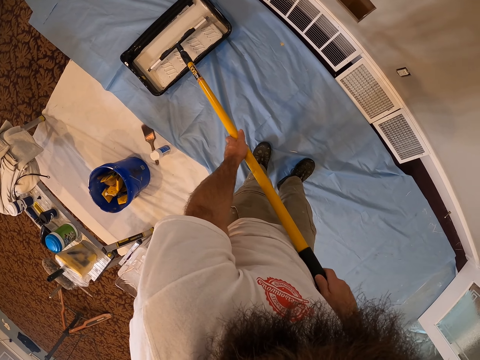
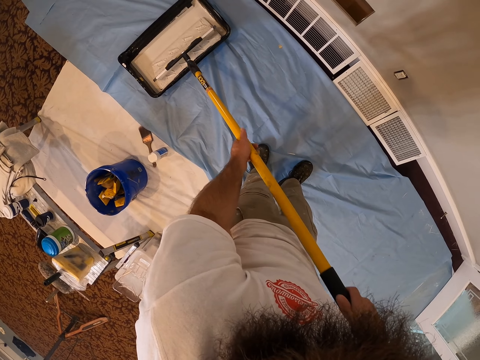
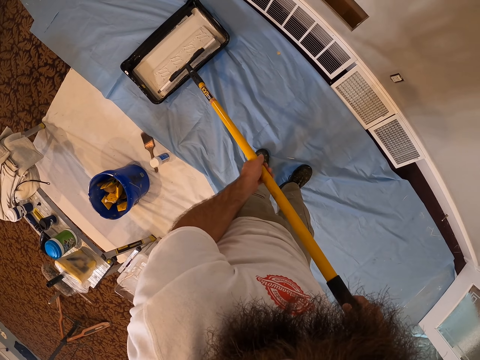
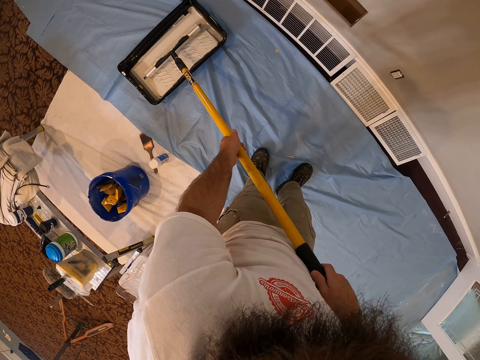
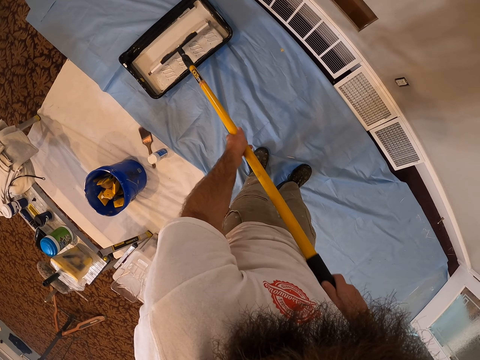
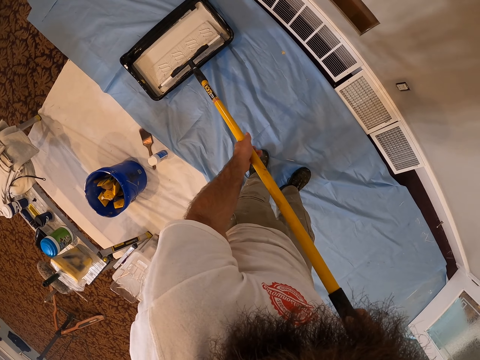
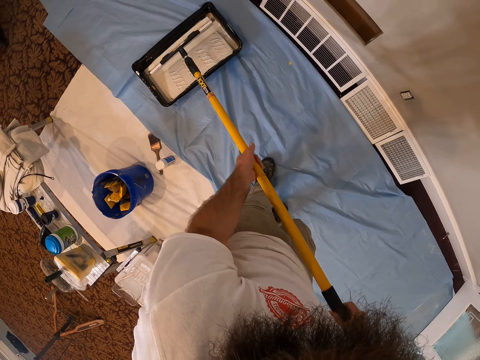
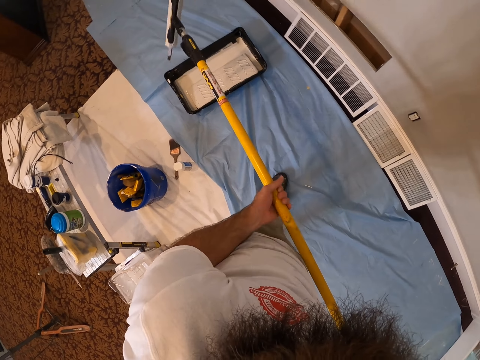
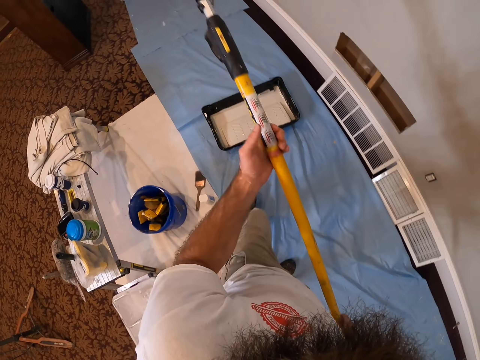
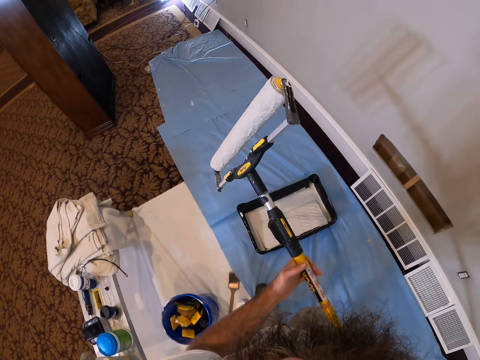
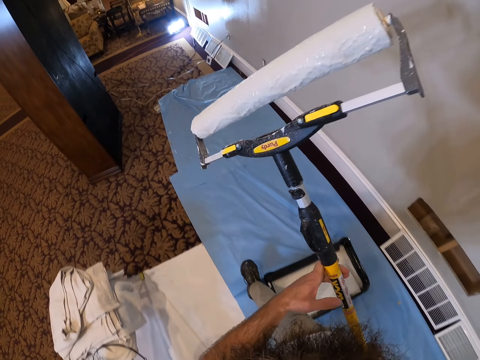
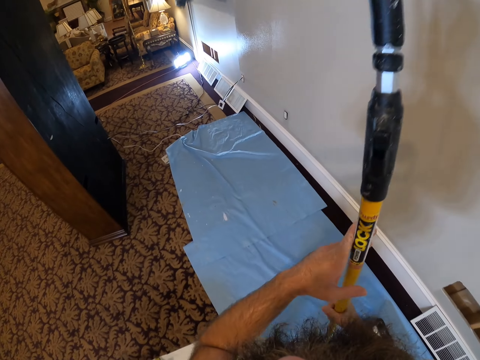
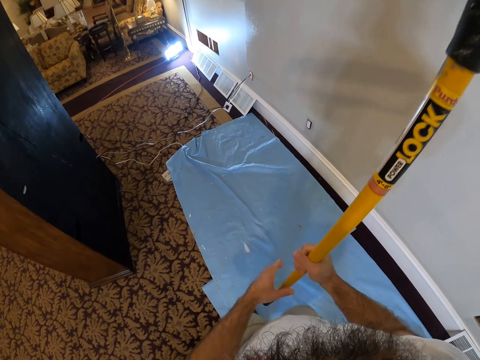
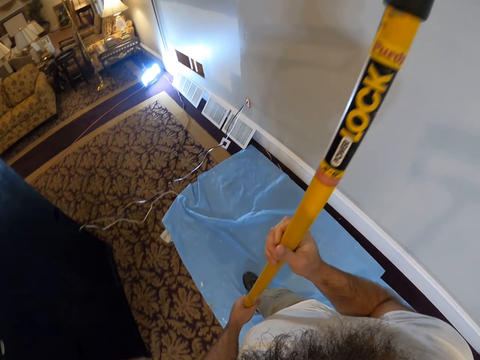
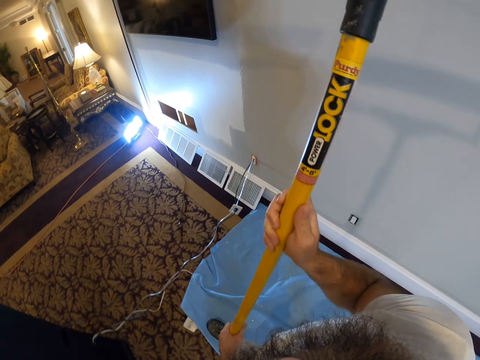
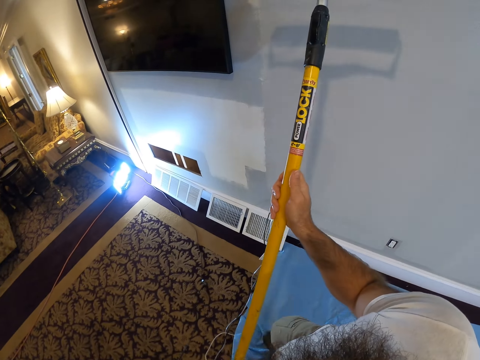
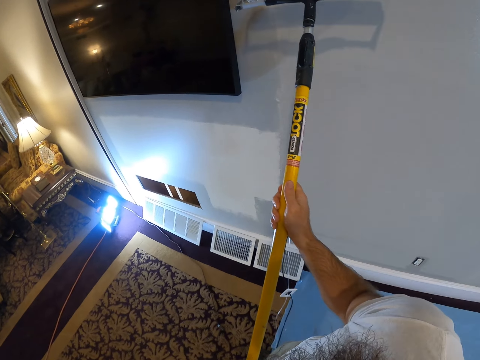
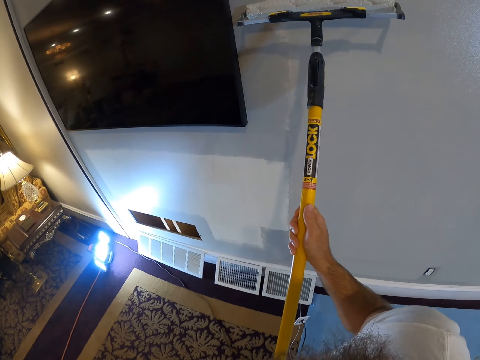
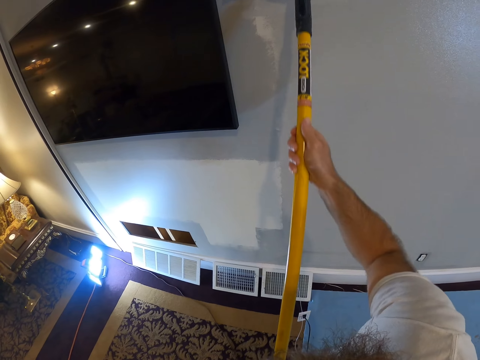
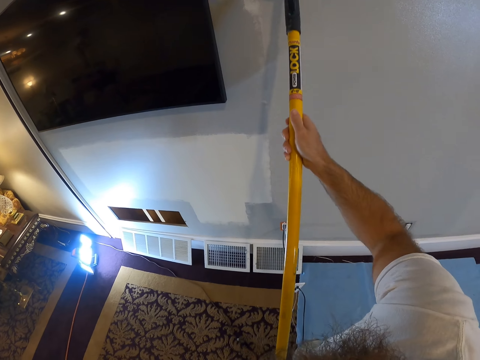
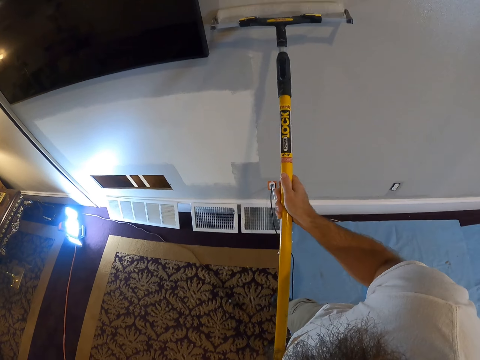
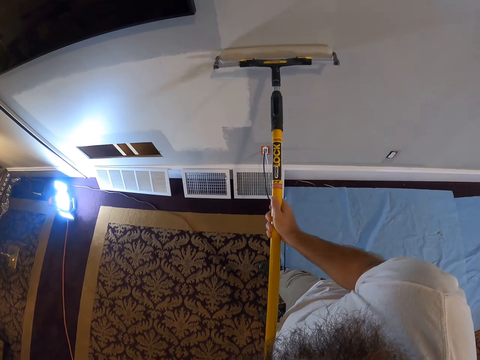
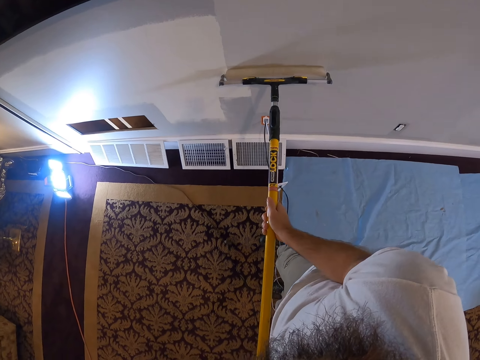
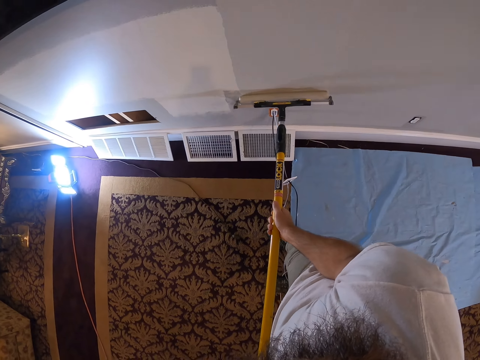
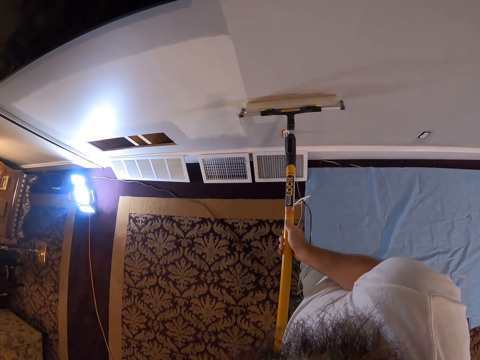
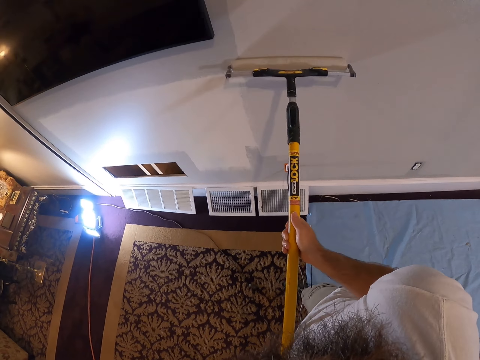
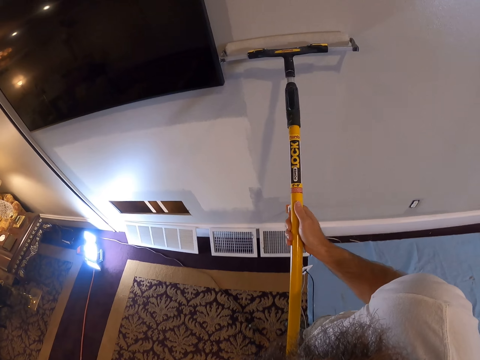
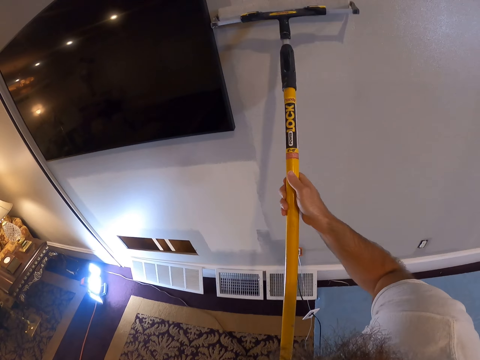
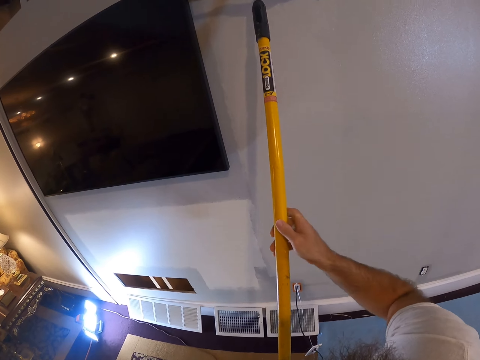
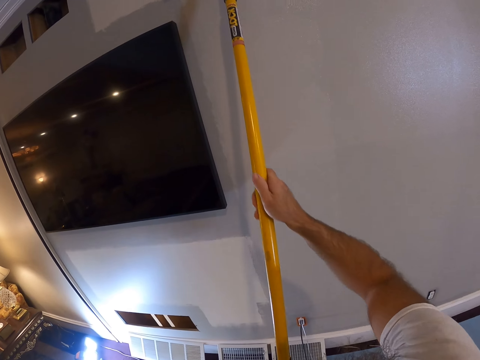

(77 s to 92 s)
The camera wearer picks up the roller. They paint a wall with the paint roller in both hands.

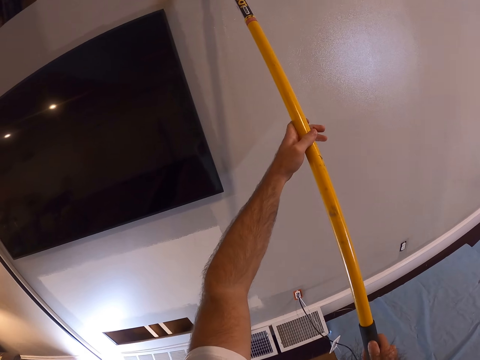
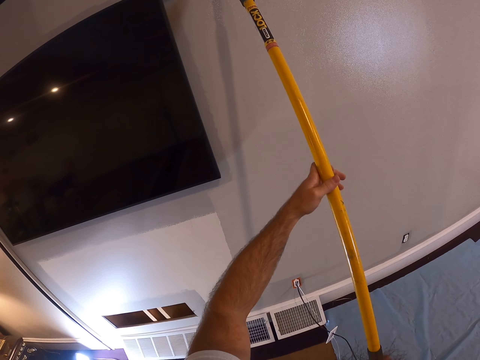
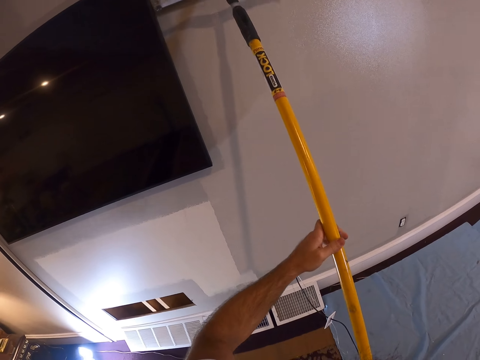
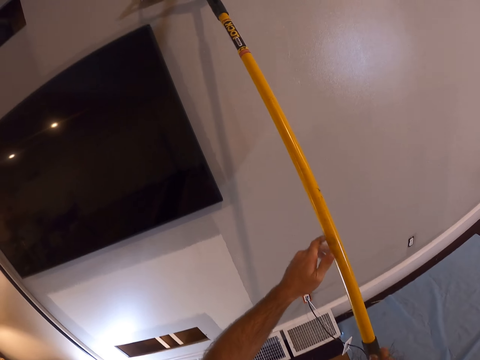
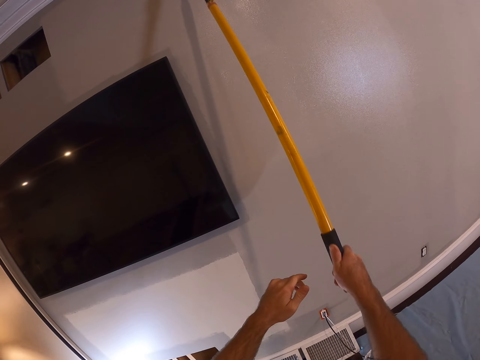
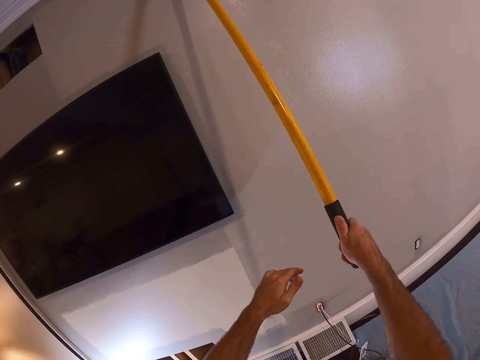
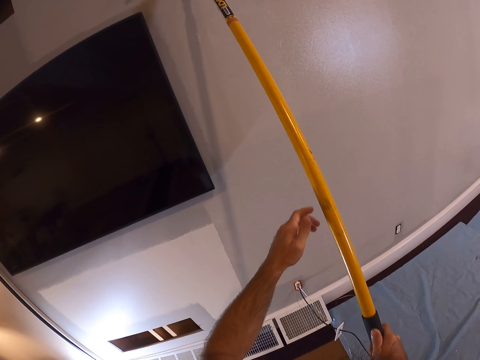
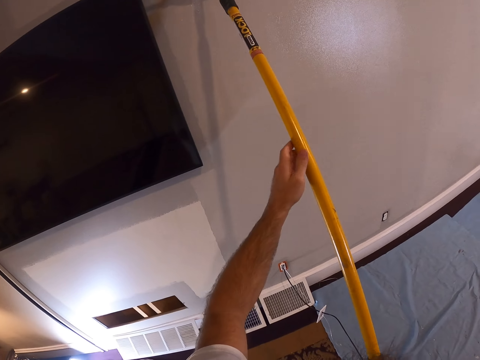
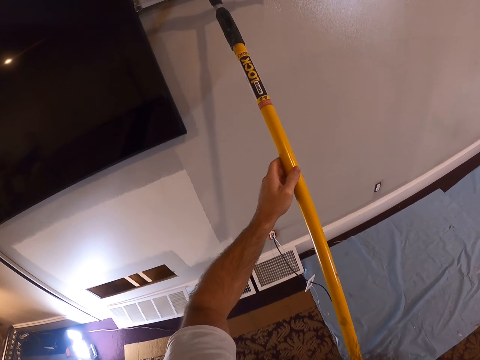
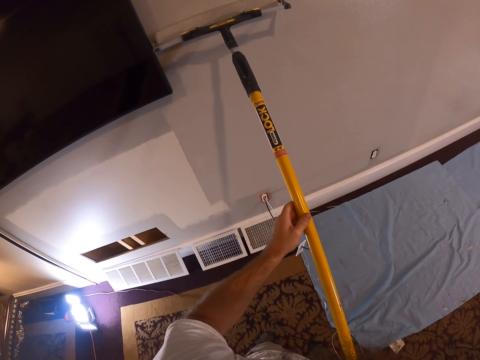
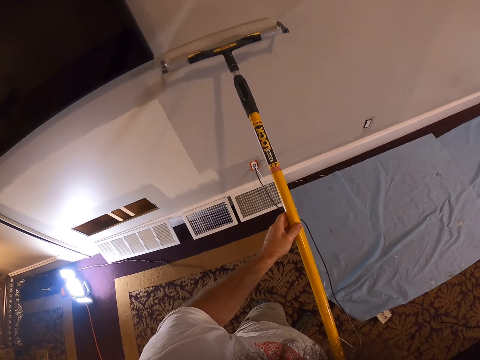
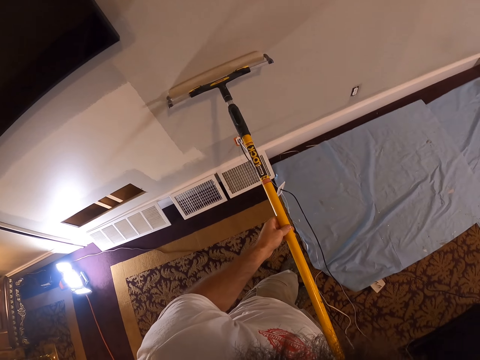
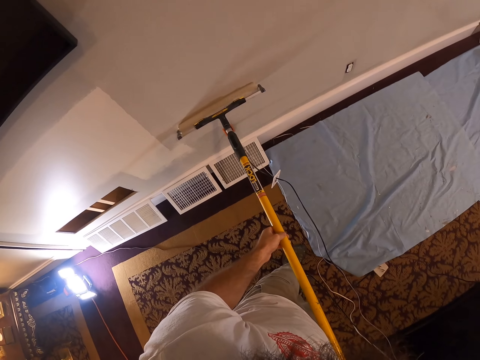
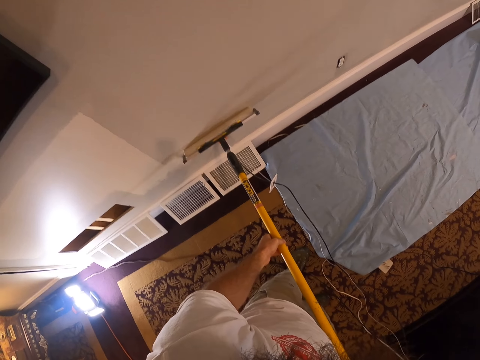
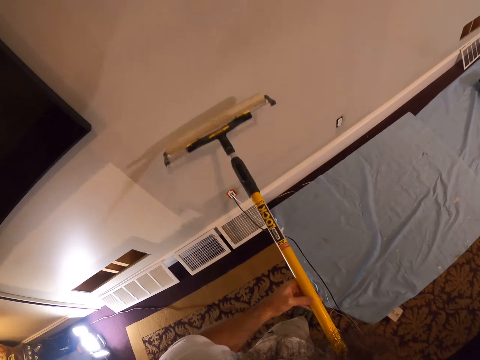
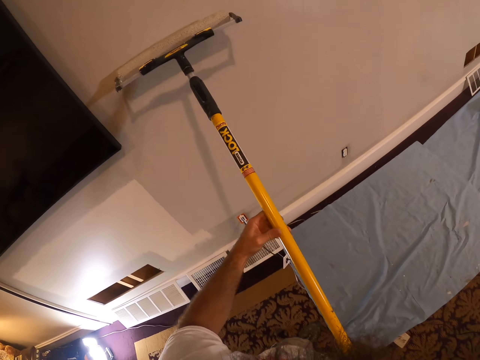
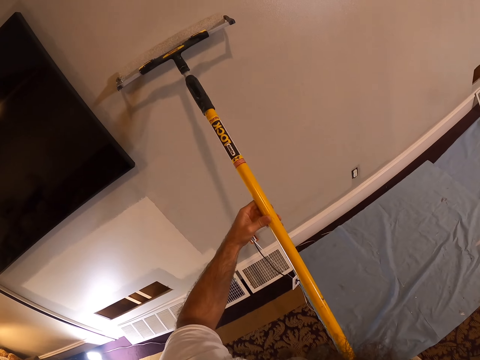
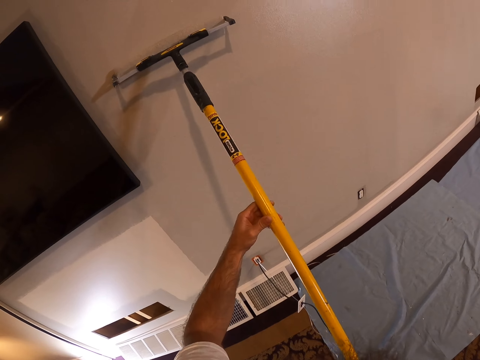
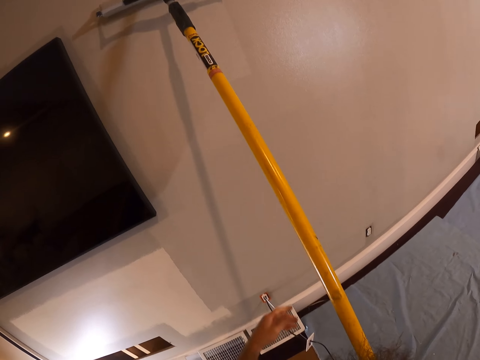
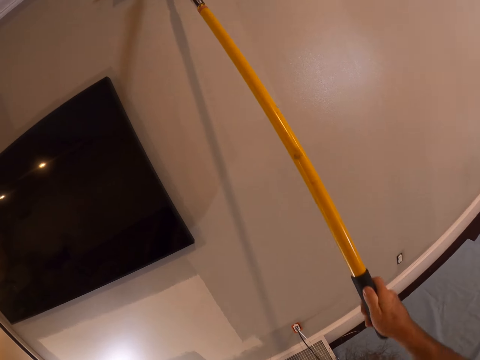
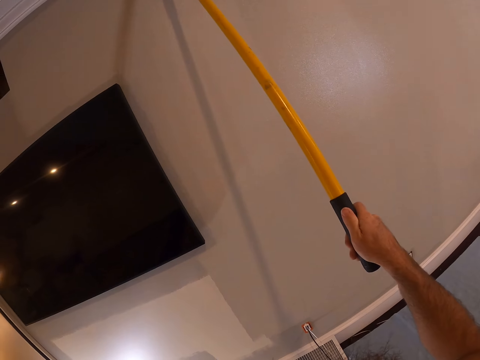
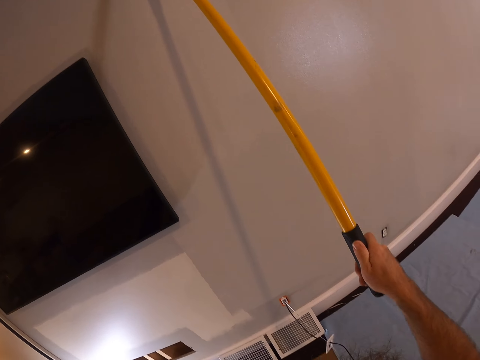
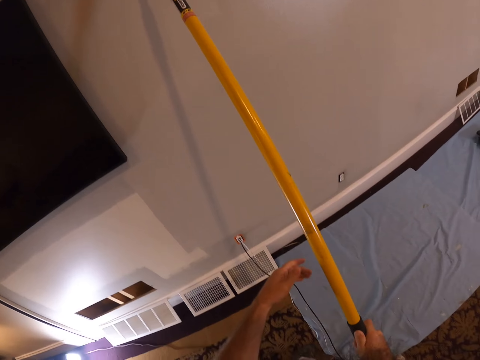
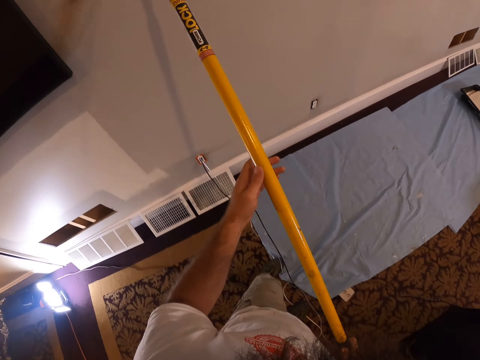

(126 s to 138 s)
The camera wearer paints the wall with the paint roller in his right hand. He paints the wall with the paint roller in both hands. He paints the wall with the paint roller in his right hand. He paints the wall with the paint roller in his right hand again.
